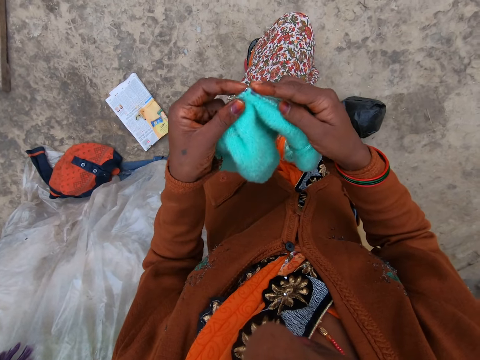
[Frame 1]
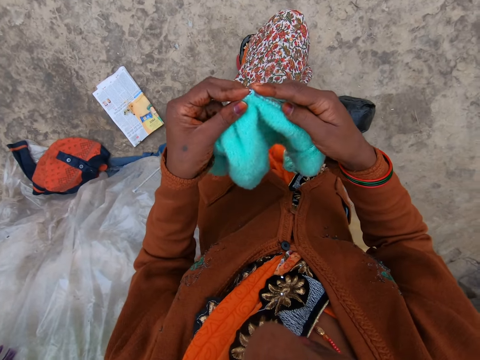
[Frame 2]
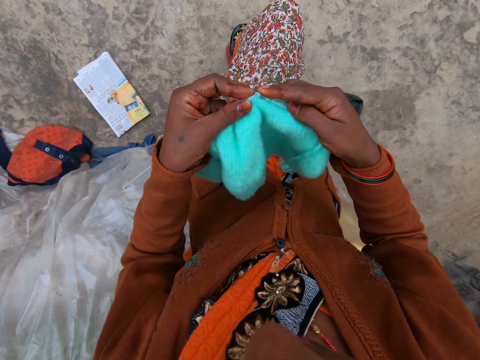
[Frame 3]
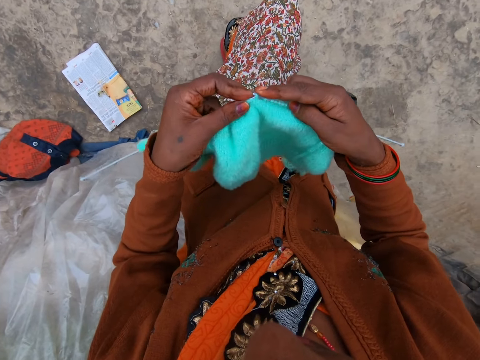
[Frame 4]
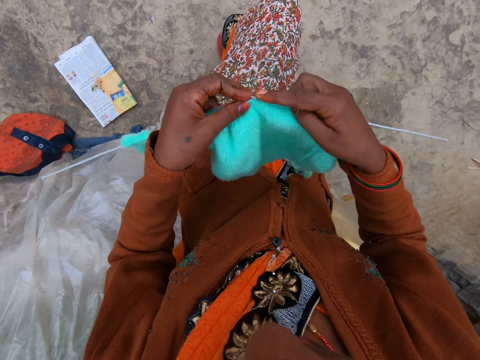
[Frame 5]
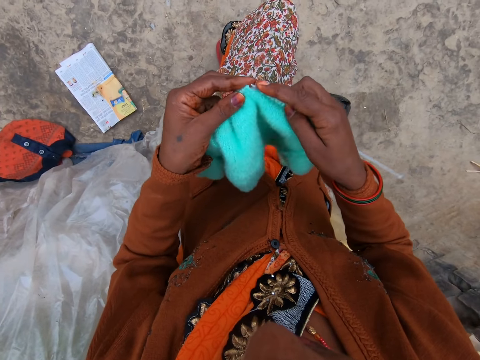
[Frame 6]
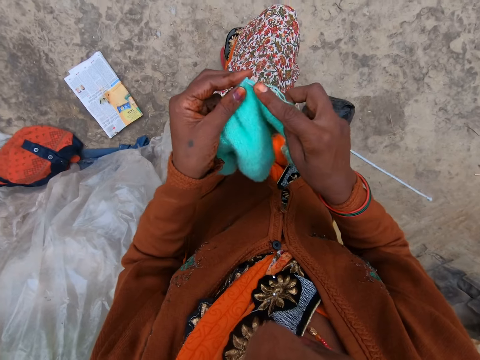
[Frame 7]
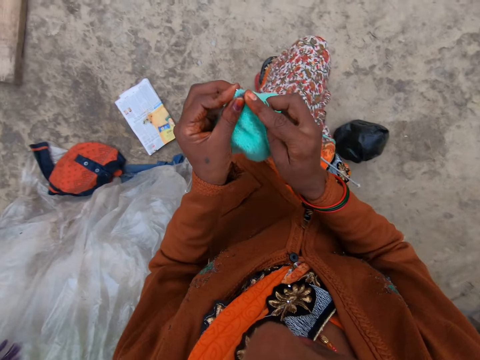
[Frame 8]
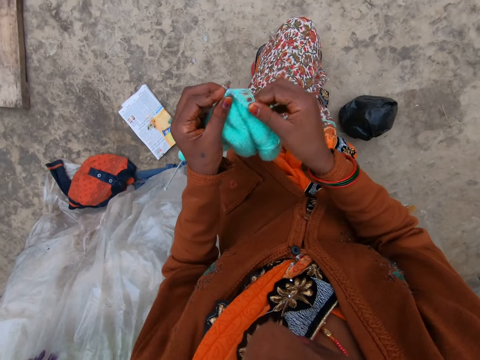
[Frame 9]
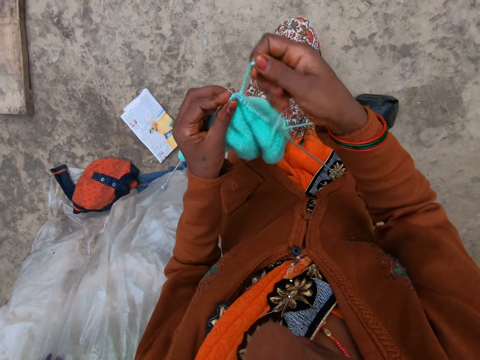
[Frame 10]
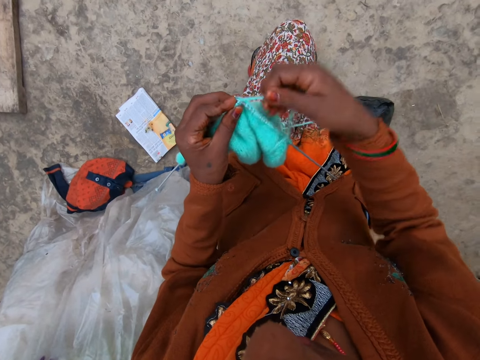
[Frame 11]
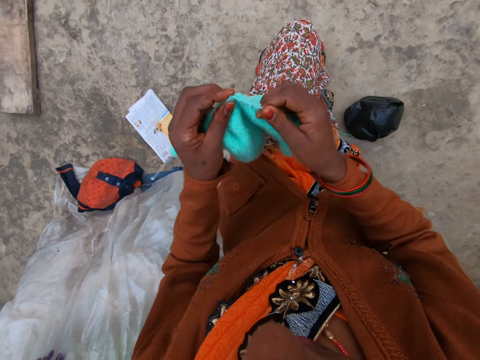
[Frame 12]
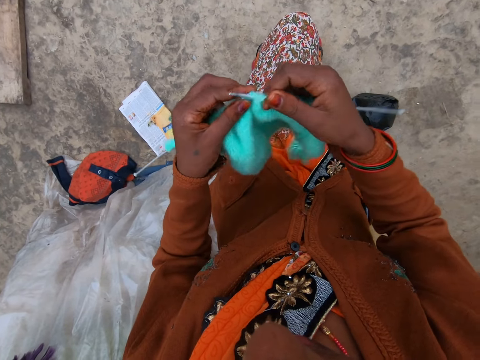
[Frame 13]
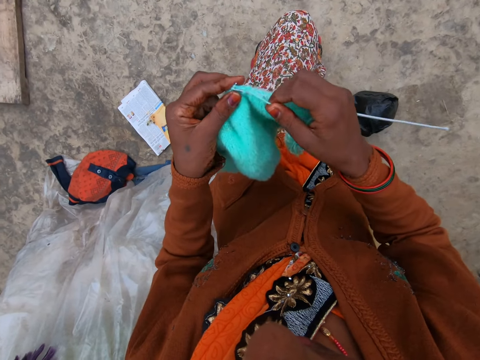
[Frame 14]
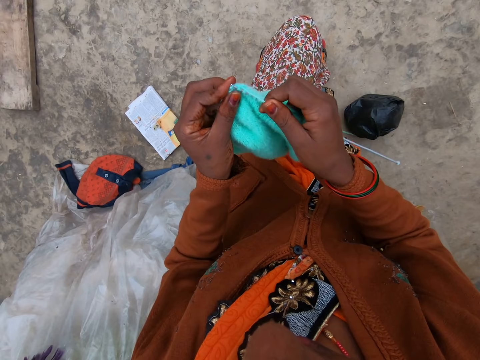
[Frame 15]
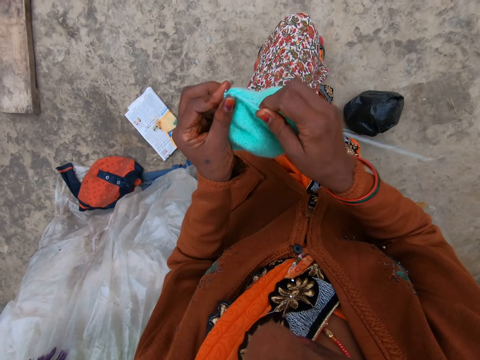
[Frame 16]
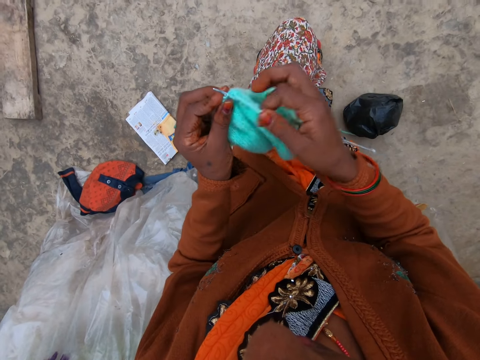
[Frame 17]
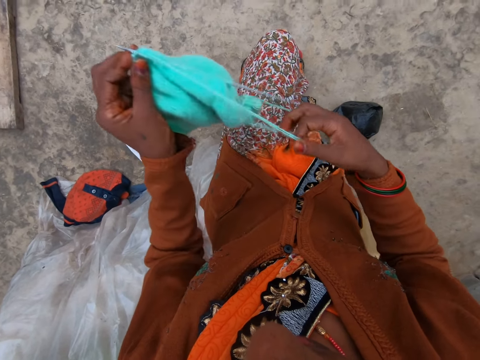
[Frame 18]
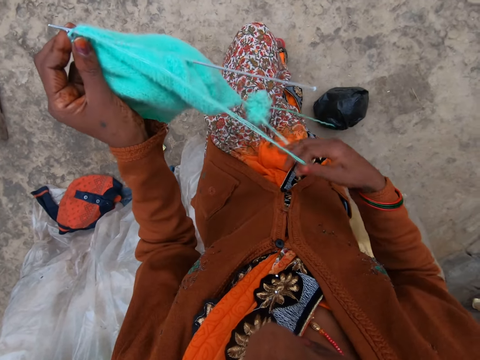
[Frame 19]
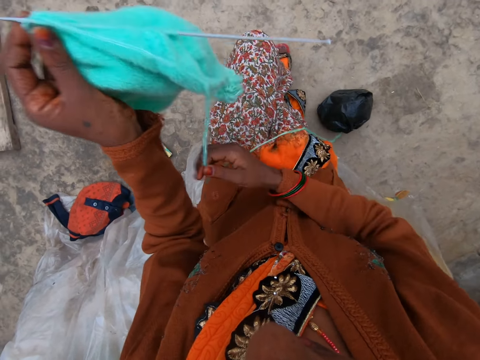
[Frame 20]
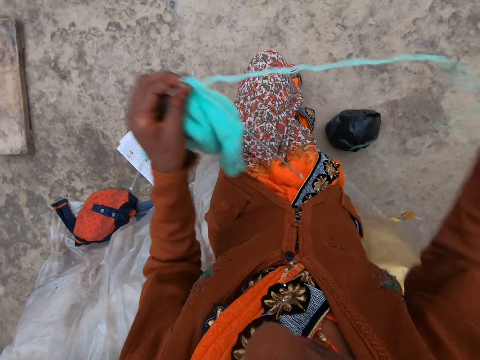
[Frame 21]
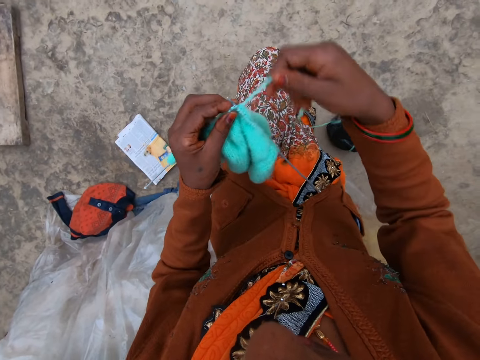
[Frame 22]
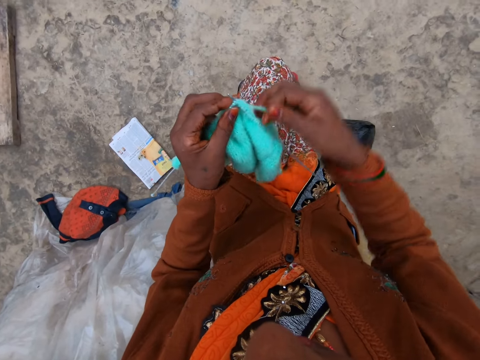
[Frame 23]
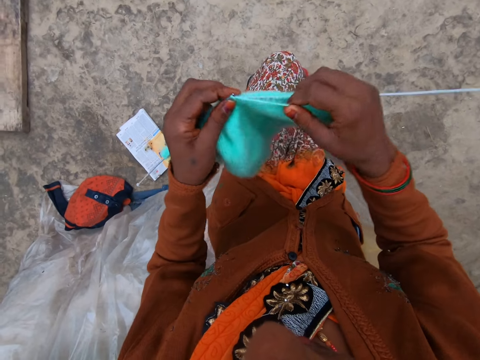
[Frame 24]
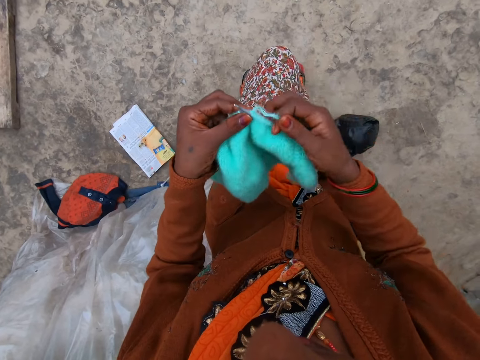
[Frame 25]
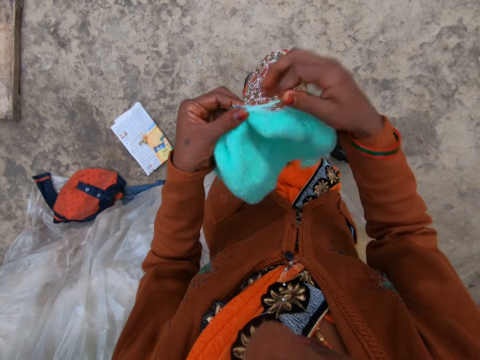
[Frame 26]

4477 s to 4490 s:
The camera wearer adjusts a knitted fabric on a knitting needle. She knits a piece of fabric with the knitting needle. She coils a knitting thread on the knitting needle. She knits the piece of fabric with the knitting needle. She straightens the knitting thread with her hand. She pulls the thread. She coils the knitting thread on the knitting needle. She knits the piece of fabric with the knitting needle.

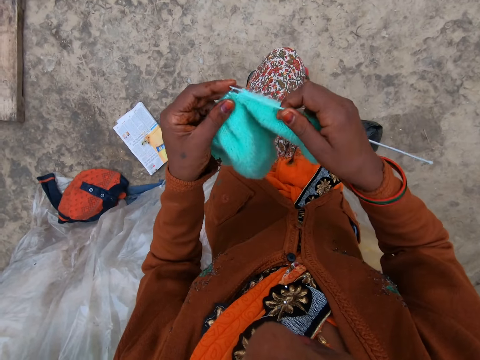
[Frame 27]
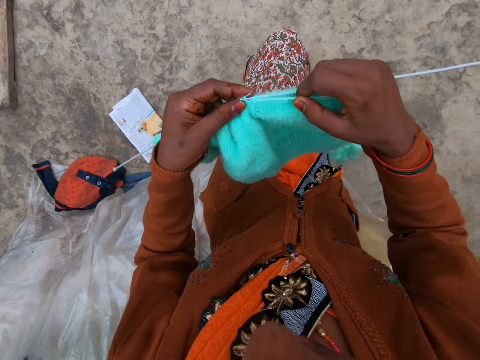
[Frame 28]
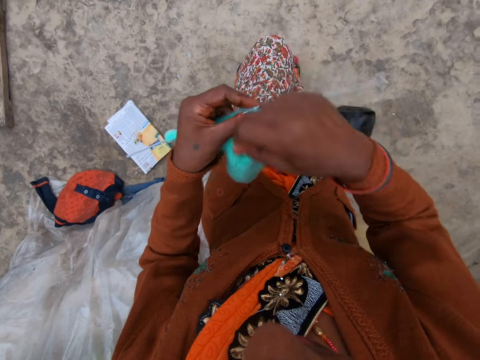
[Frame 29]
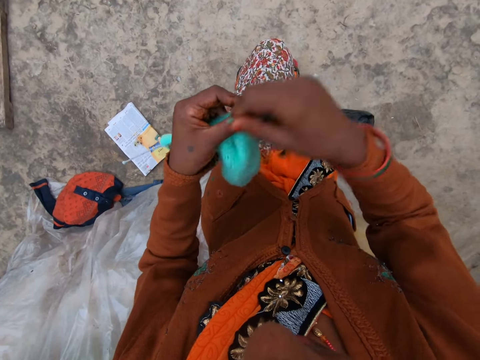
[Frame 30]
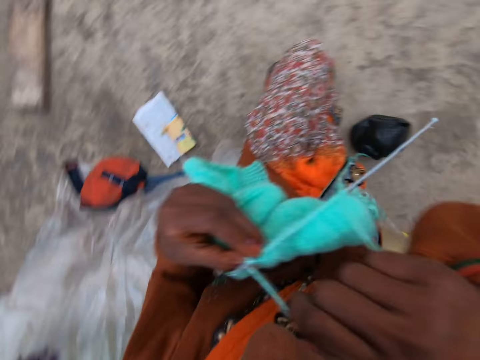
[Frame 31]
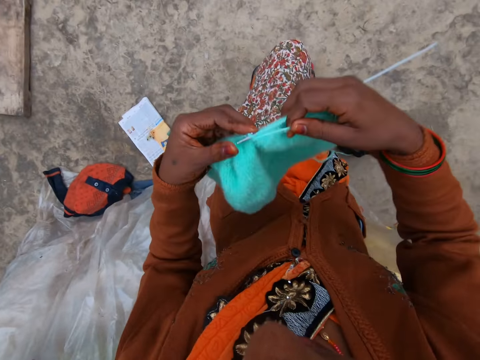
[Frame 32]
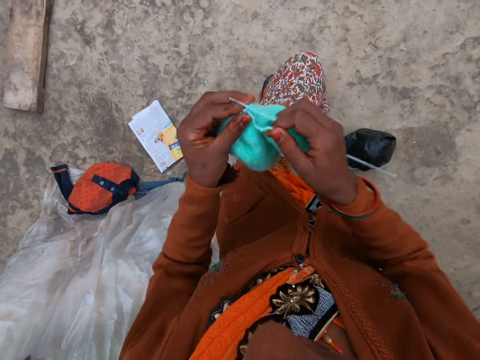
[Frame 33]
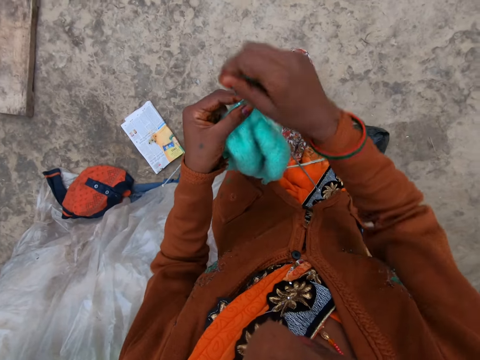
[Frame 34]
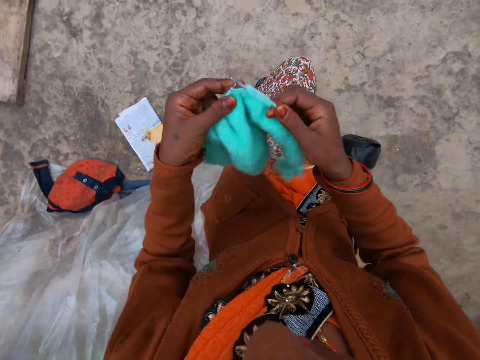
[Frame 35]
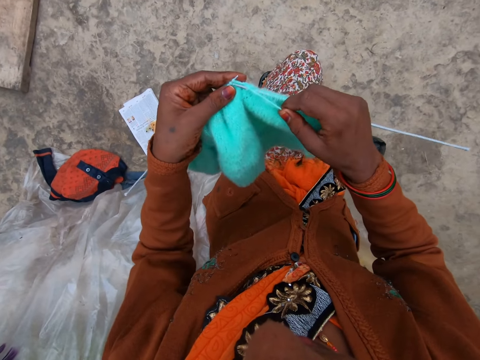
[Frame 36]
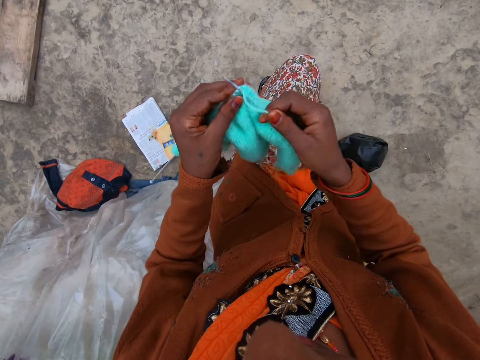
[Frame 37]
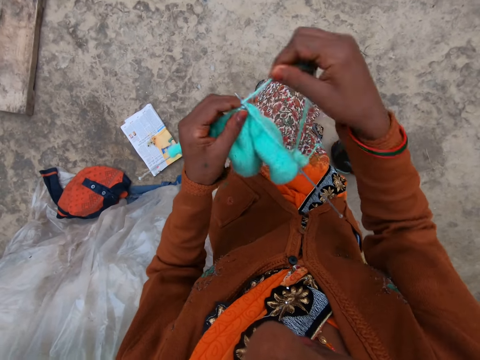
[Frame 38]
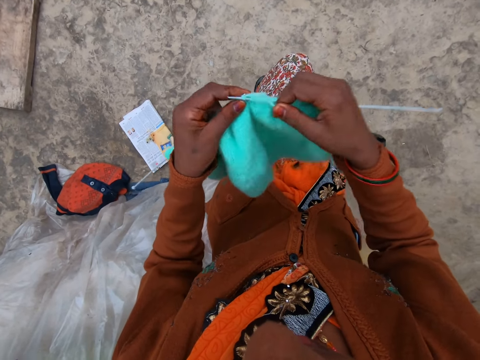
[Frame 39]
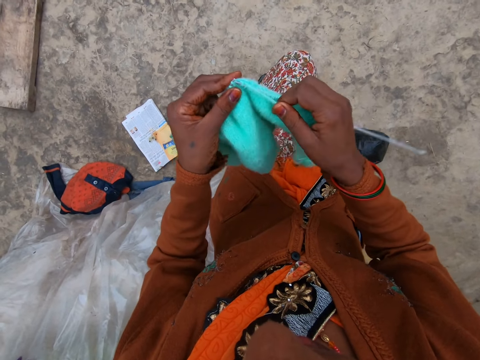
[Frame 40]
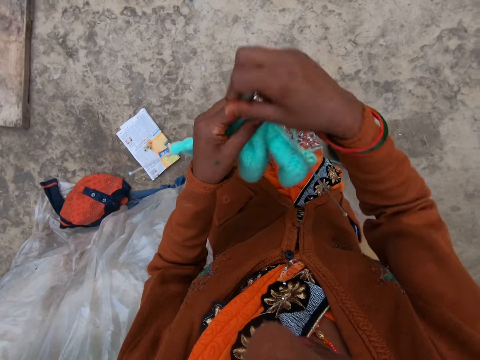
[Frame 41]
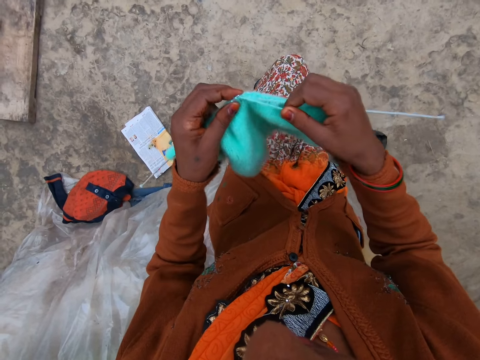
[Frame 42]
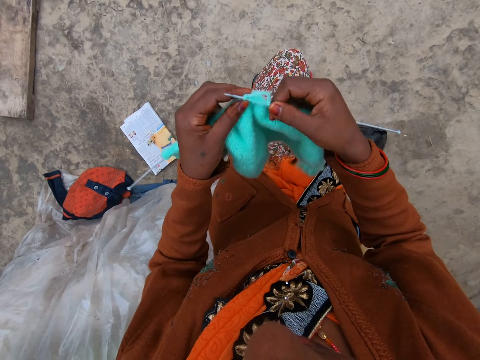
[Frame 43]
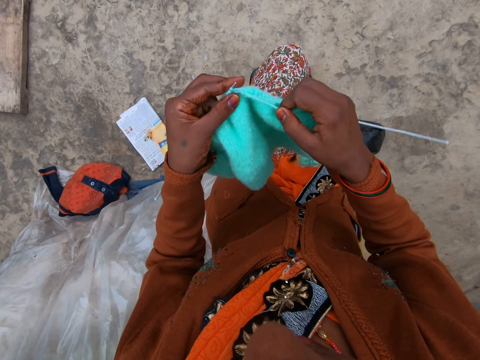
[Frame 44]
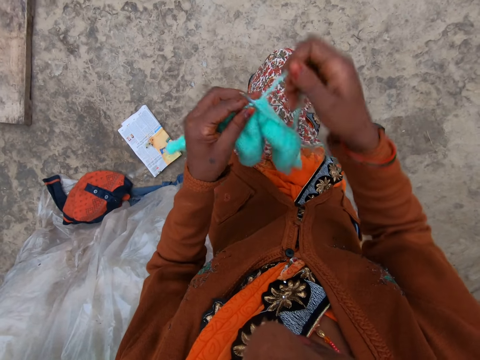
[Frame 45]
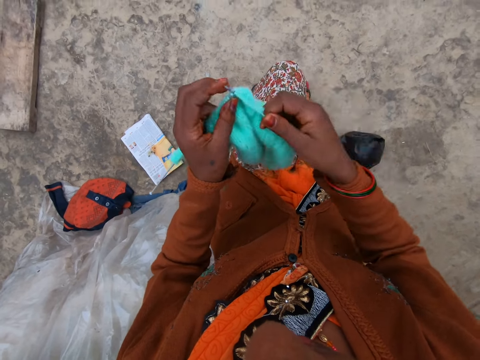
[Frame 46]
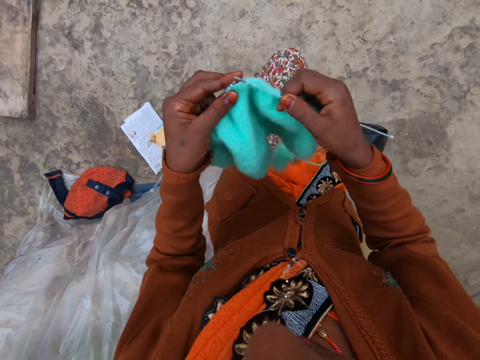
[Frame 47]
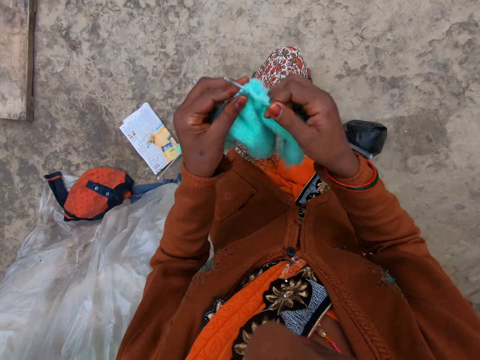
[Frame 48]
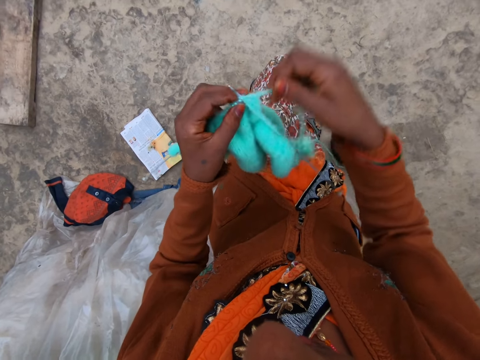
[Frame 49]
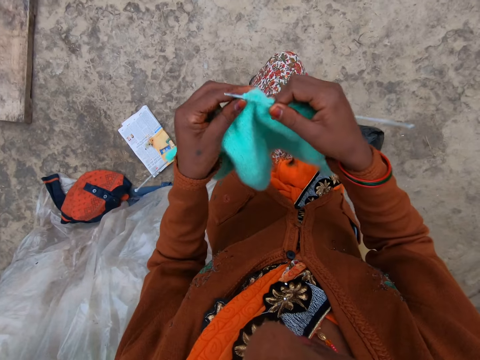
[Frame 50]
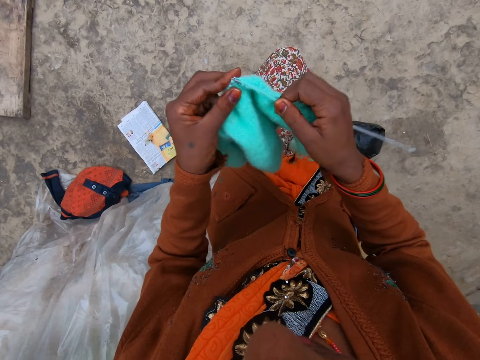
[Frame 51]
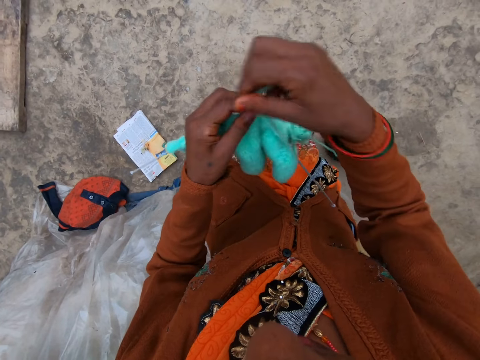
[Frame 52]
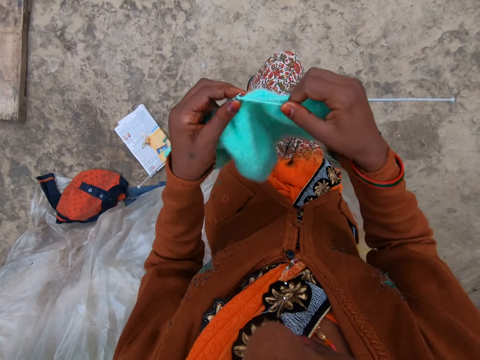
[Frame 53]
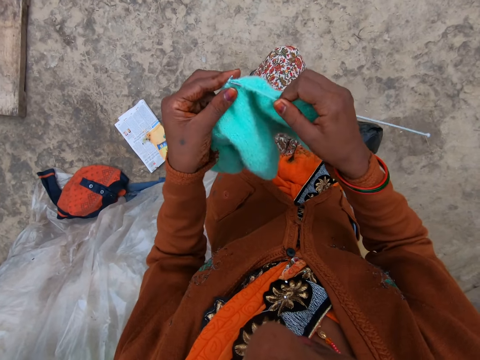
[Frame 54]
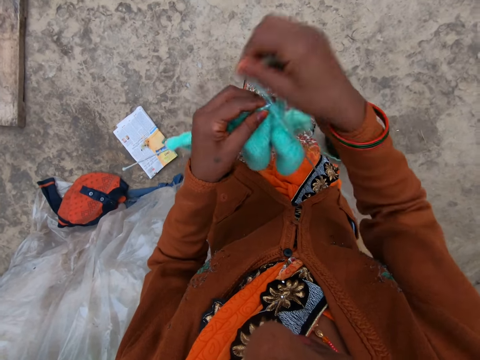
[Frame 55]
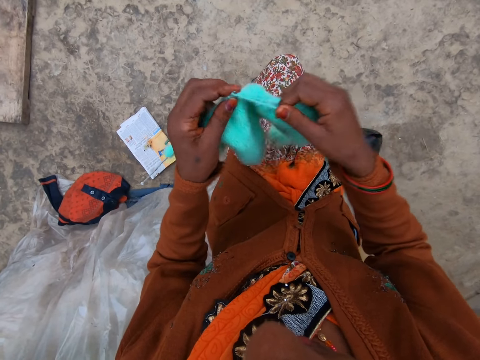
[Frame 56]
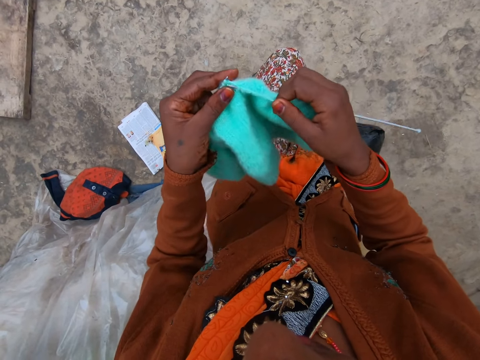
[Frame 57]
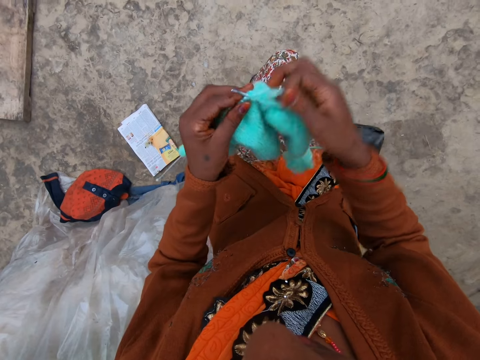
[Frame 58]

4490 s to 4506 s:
The camera wearer coils a knitting thread on a knitting needle. They knit a piece of fabric with the knitting needle. They coil the knitting thread on the knitting needle. They knit the piece of fabric with the knitting needle. They coil the knitting thread on the knitting needle. They knit the piece of fabric with the knitting needle. They coil the knitting thread on the knitting needle. They knit the piece of fabric with the knitting needle. They coil the knitting thread on the knitting needle. They knit the piece of fabric with the knitting needle. They coil the knitting thread on the knitting needle. They knit the piece of fabric with the knitting needle. They coil the knitting thread on the knitting needle. They knit the piece of fabric with the knitting needle. They coil the knitting thread on the knitting needle. They knit the piece of fabric with the knitting needle. They coil the knitting thread on the knitting needle. They knit the piece of fabric with the knitting needle. They coil the knitting thread on the knitting needle. They knit the piece of fabric with the knitting needle.
